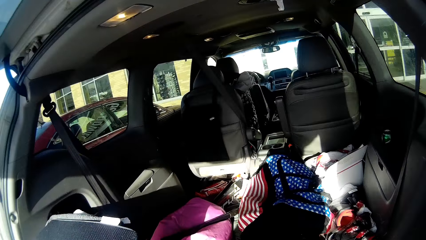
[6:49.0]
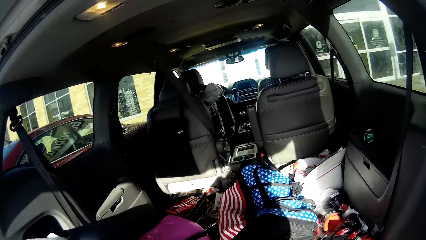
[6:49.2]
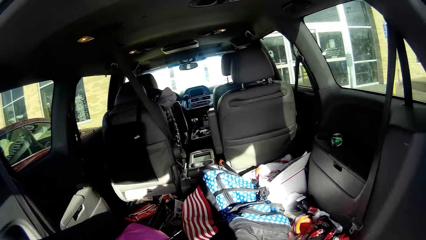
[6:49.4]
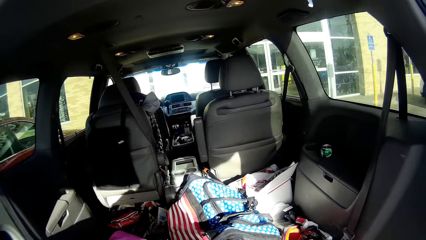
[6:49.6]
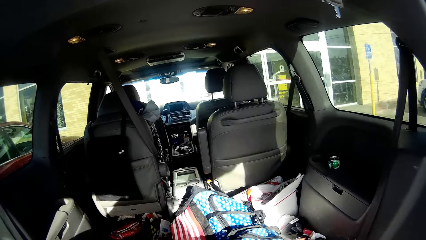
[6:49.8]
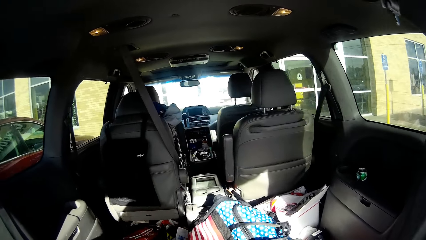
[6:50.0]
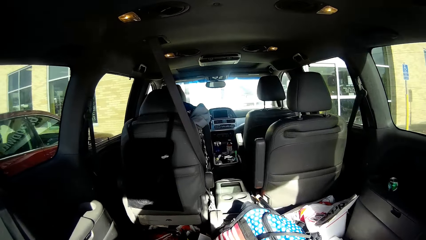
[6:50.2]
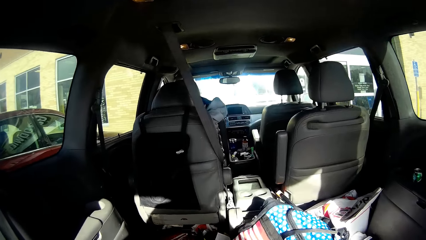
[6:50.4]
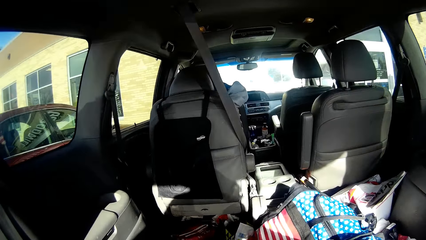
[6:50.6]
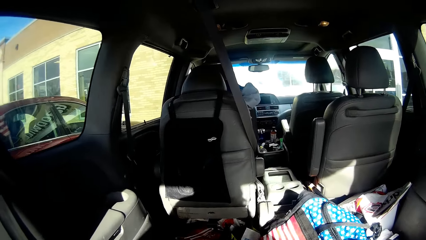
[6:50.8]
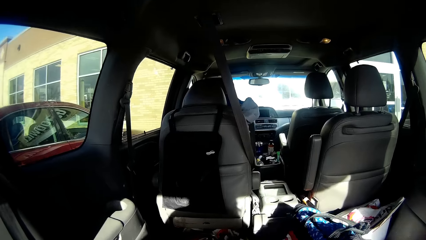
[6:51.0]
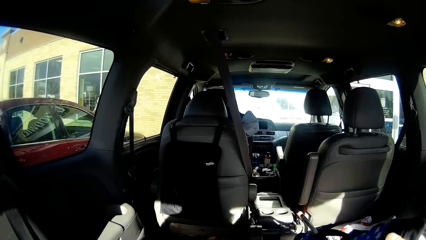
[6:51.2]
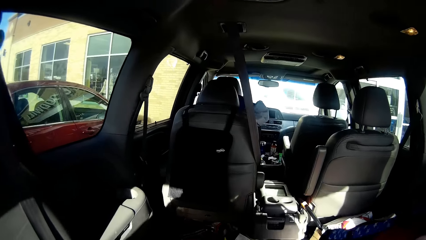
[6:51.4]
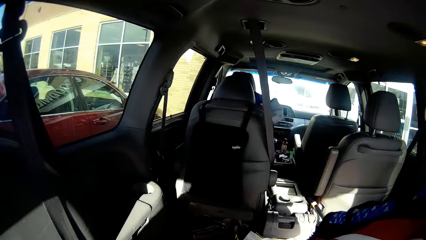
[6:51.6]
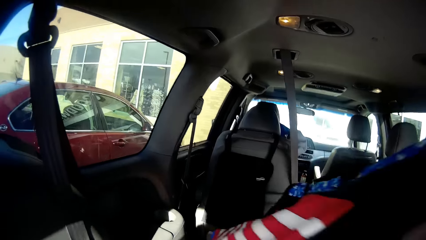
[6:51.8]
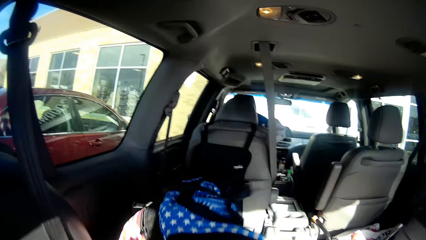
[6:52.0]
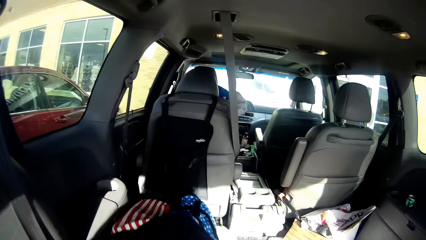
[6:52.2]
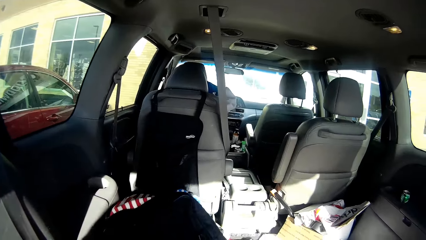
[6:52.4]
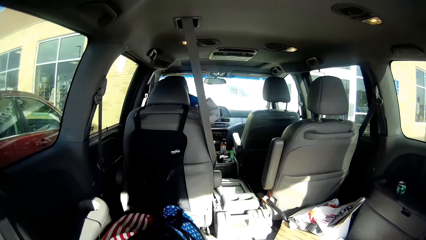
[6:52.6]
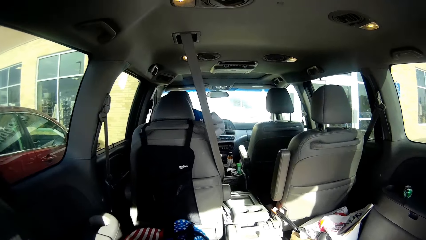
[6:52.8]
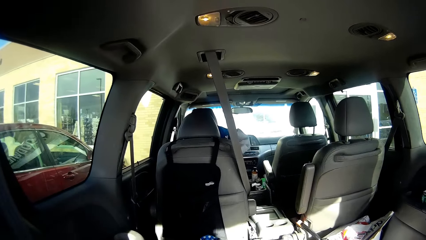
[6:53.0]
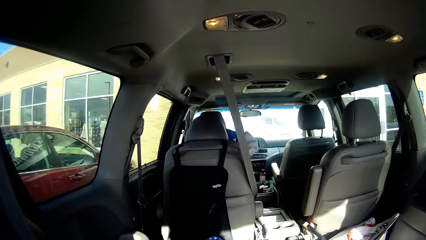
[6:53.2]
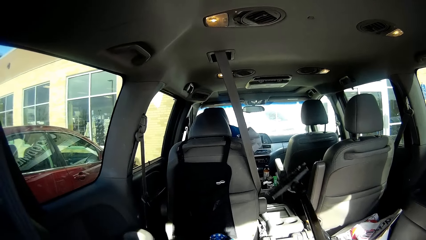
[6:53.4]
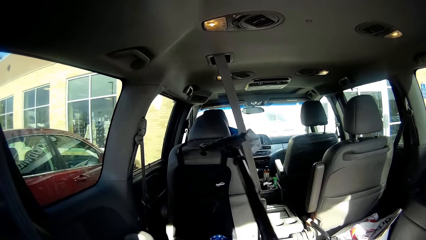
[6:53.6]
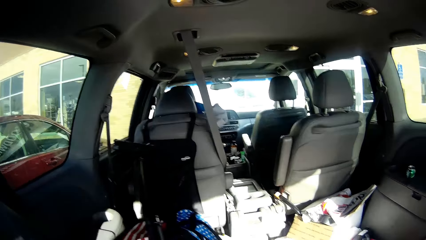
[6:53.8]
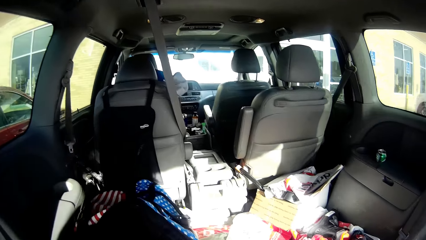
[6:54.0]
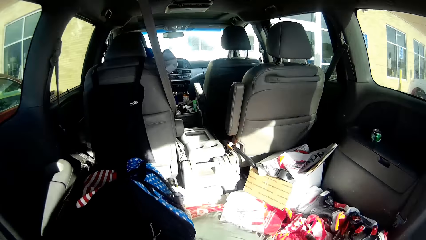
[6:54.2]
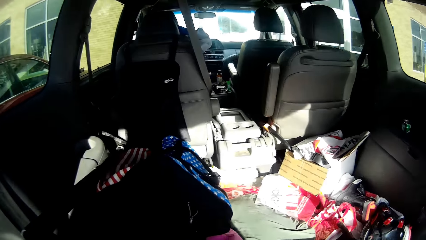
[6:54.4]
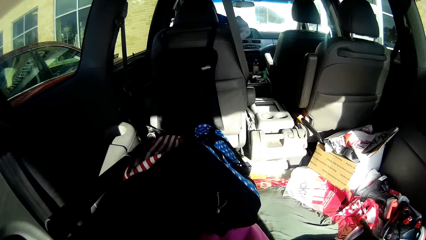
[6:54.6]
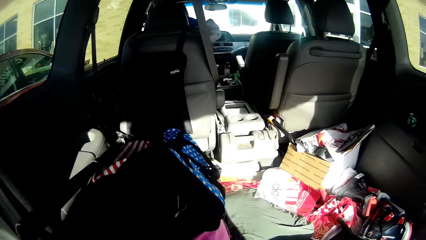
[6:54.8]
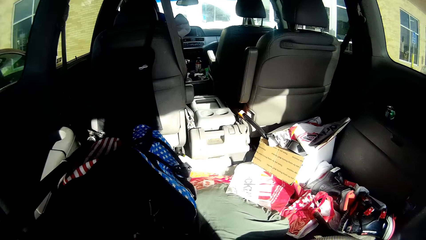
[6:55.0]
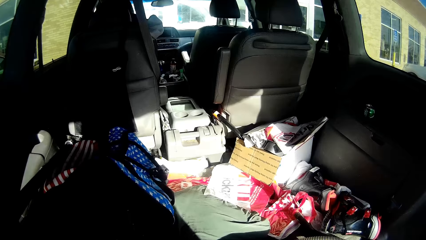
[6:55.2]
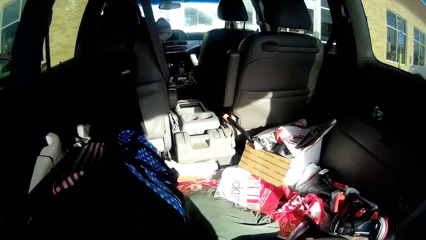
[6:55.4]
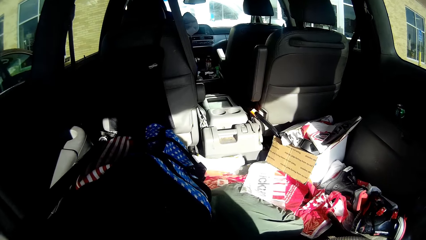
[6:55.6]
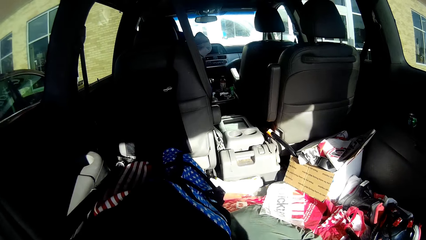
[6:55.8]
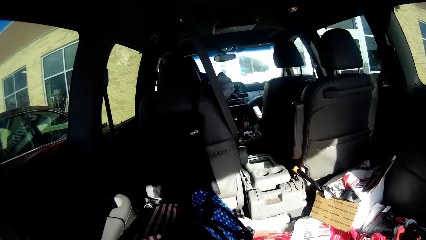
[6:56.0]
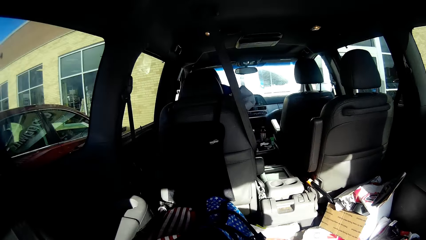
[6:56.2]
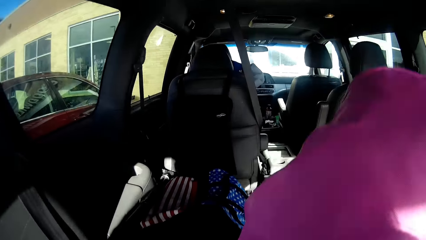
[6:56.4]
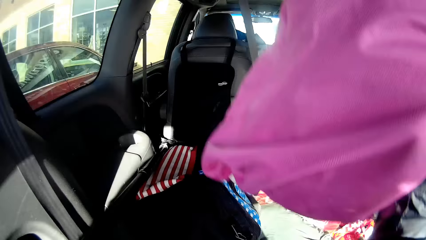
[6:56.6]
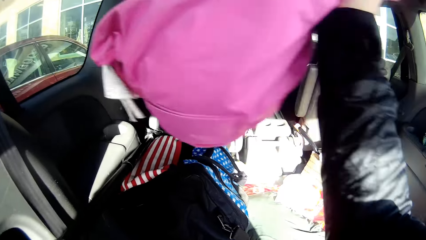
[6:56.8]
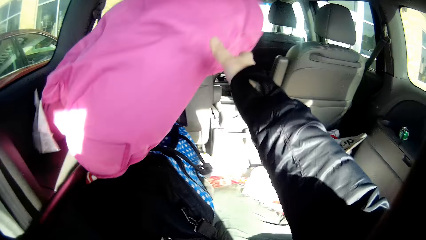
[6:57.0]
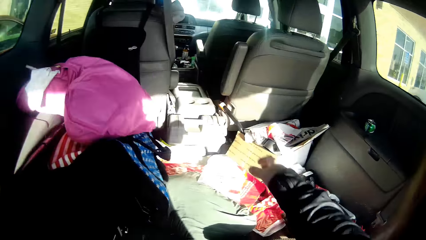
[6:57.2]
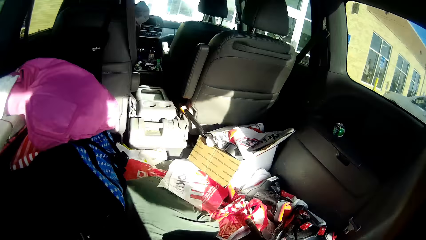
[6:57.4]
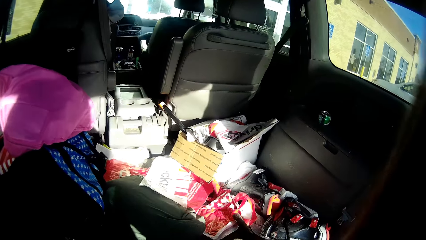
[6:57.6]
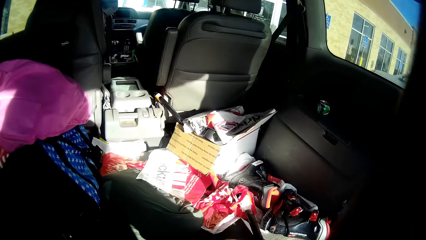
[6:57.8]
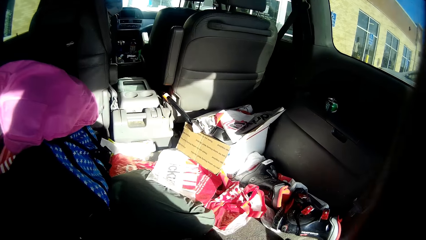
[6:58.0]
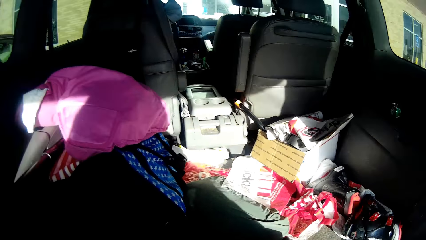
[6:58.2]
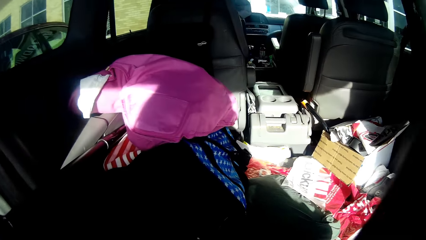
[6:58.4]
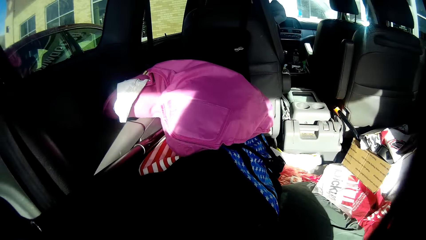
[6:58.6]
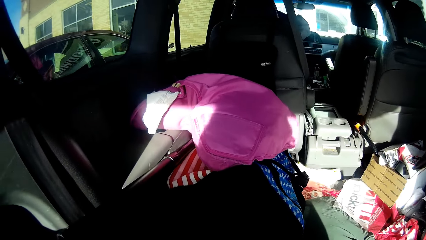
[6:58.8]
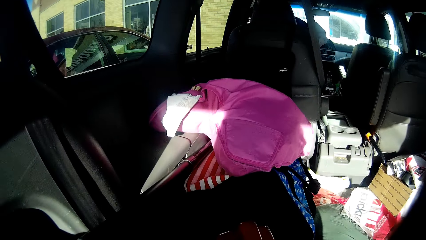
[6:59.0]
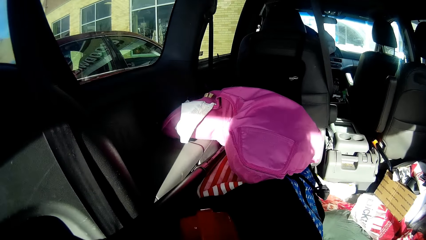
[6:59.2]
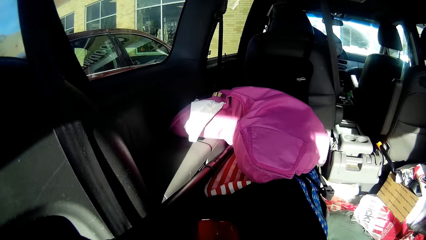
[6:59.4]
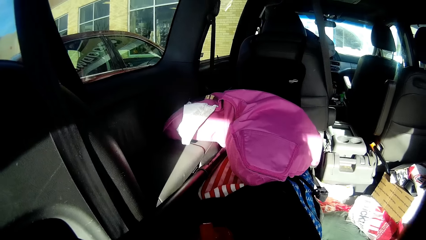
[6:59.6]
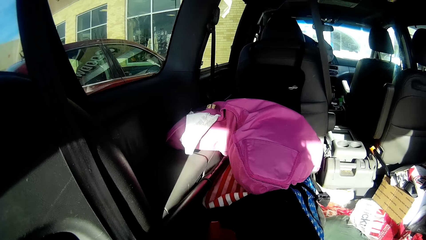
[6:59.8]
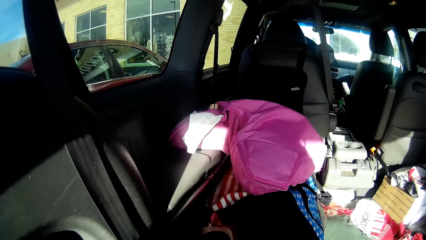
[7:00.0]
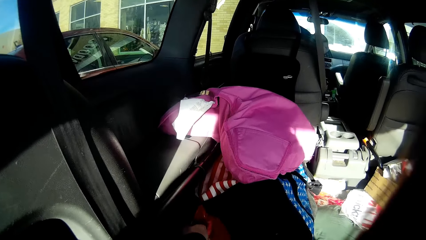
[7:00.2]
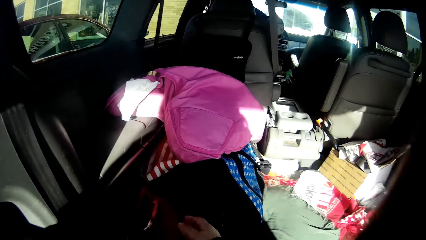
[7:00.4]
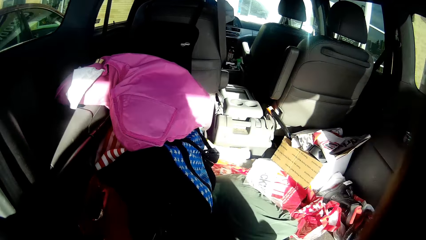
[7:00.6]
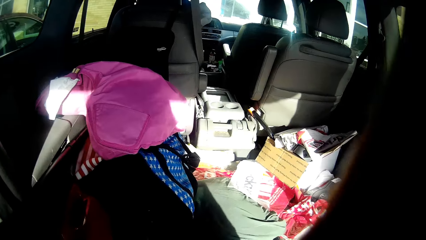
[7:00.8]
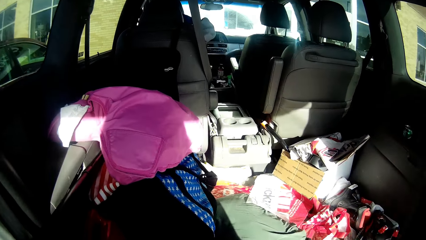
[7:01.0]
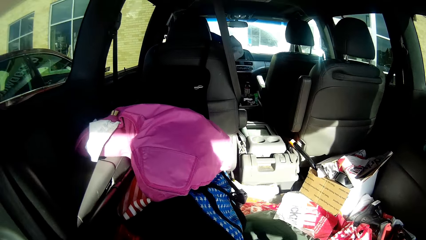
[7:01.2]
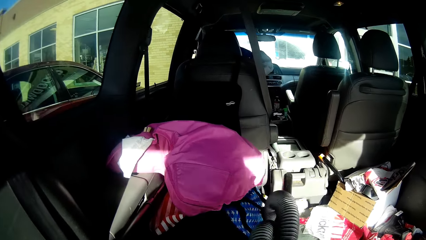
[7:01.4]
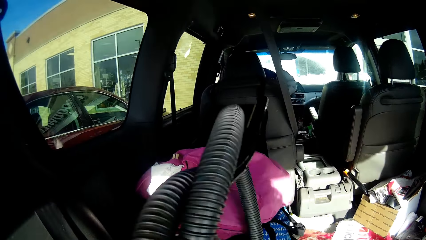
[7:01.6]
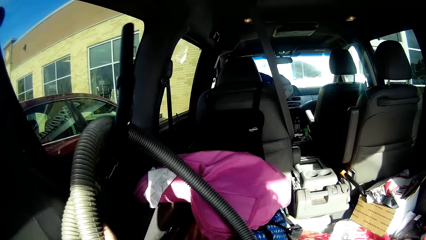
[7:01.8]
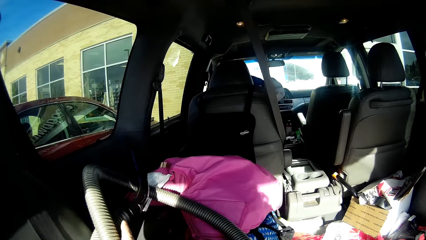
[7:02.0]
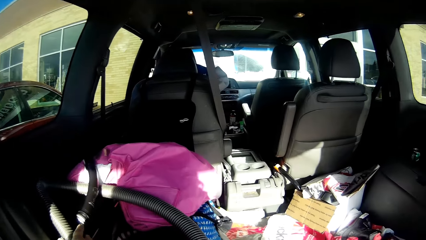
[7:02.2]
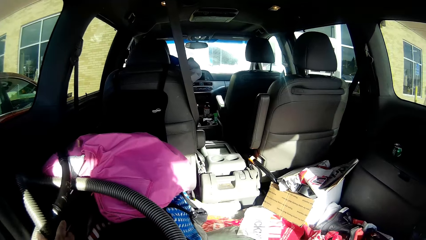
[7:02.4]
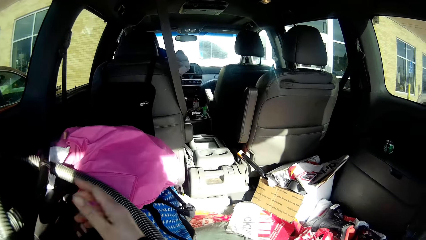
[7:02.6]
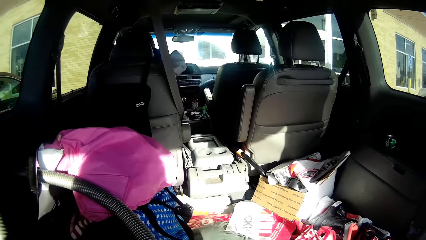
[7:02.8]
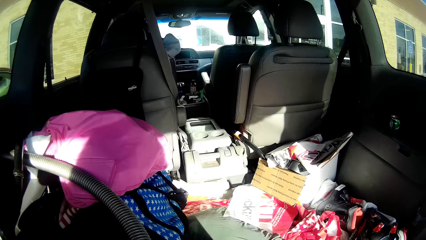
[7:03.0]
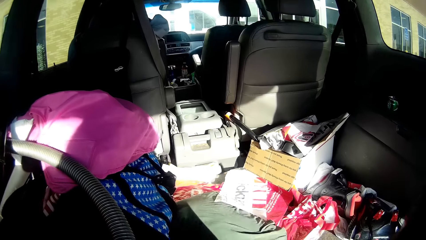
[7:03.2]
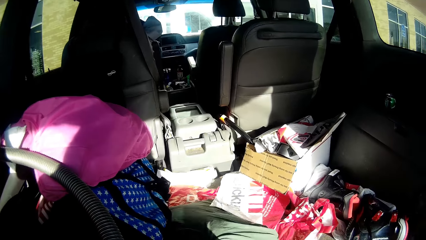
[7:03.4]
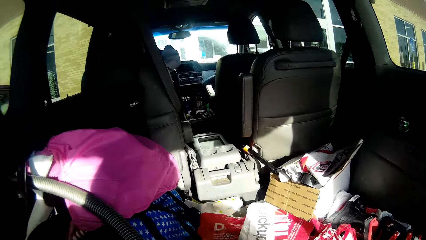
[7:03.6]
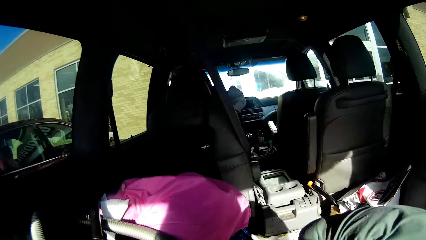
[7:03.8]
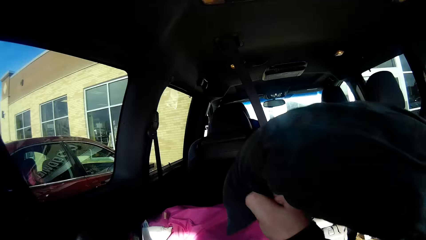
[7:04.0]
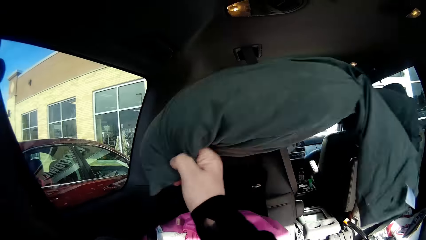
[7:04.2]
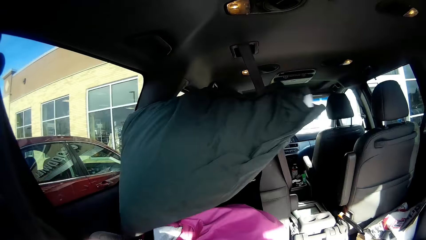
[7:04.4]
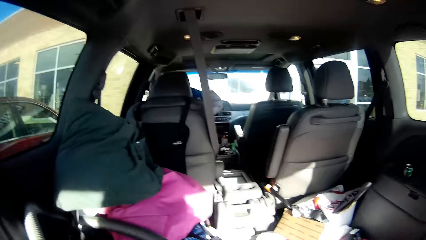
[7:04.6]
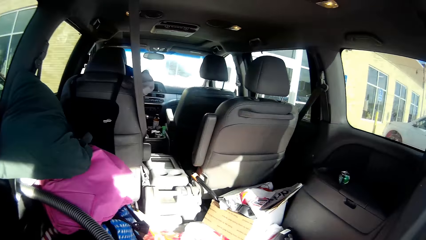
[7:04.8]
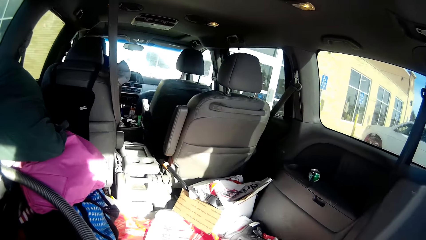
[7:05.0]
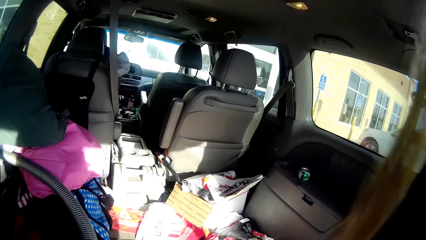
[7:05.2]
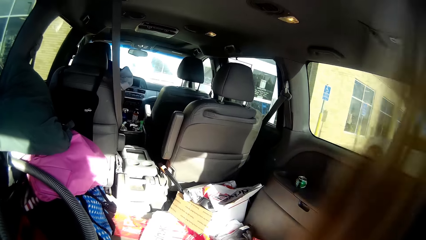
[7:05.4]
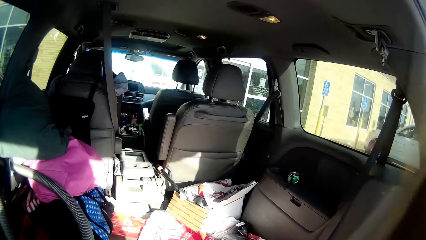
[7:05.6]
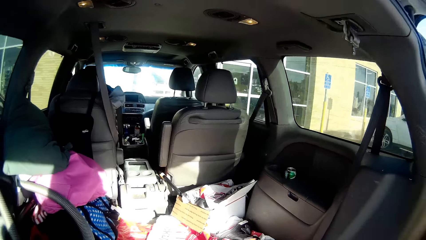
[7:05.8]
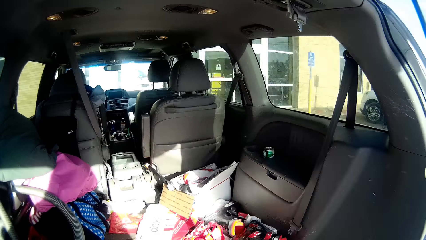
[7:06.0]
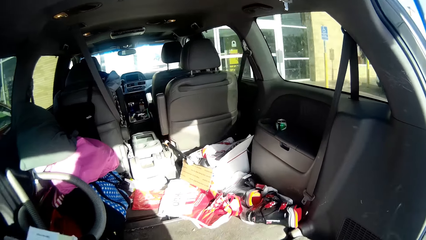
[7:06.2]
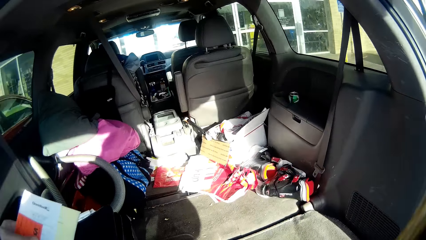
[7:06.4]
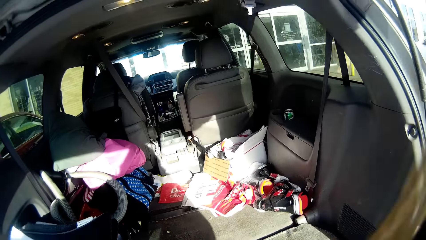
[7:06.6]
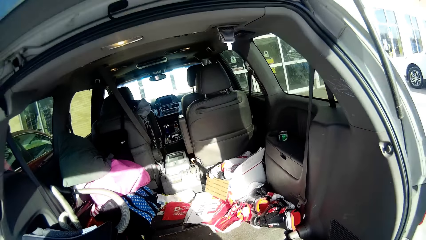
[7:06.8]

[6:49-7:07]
The camera wearer picks up a bag from the boot. They arrange things in the boot. They drop the bag and other bags in the boot. They throw another bag in the car boot. They put a bag in the boot. They arrange the bags in the boot.
